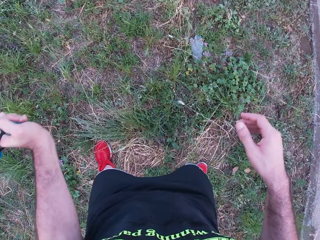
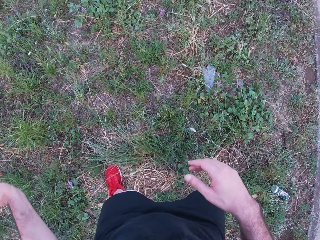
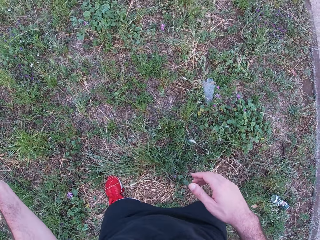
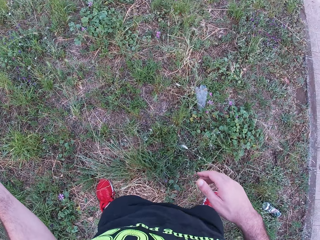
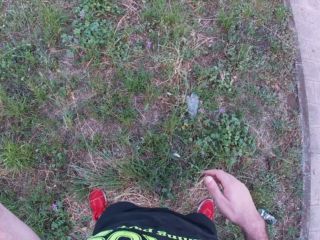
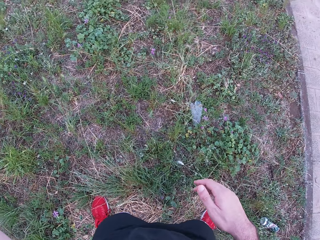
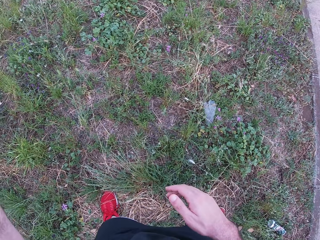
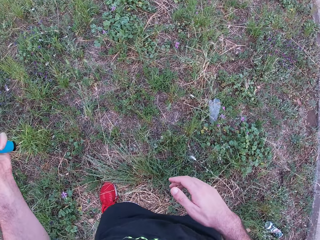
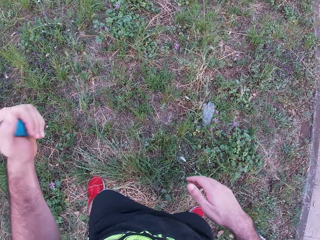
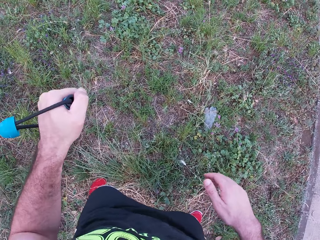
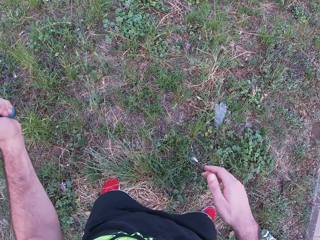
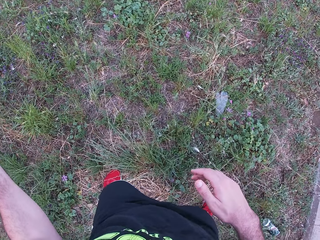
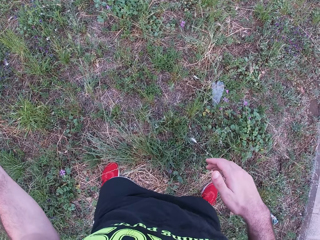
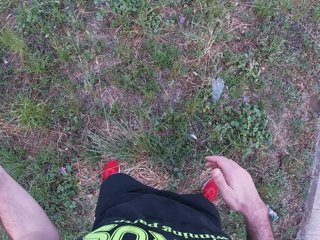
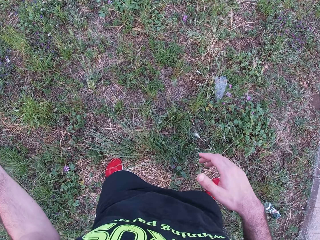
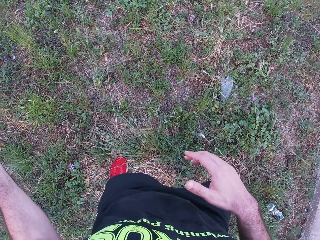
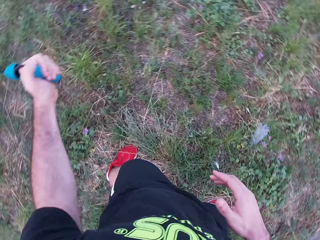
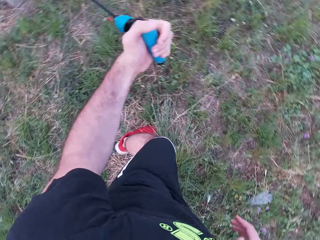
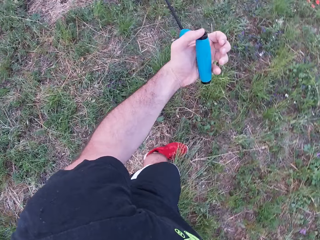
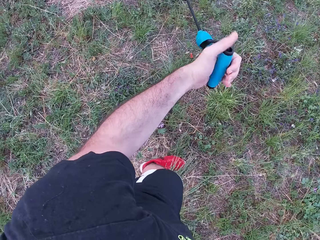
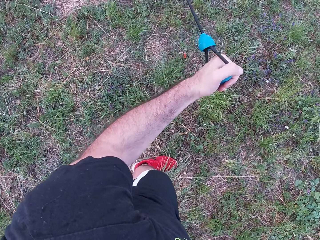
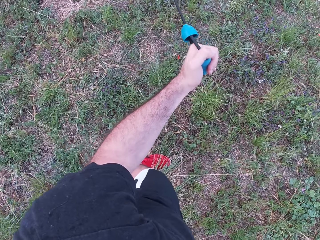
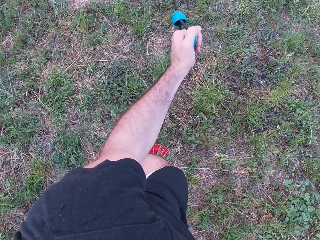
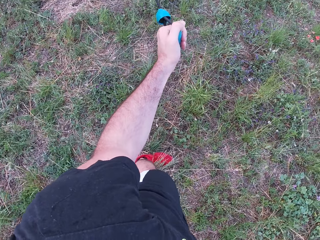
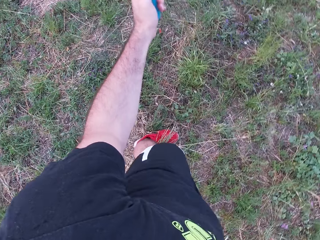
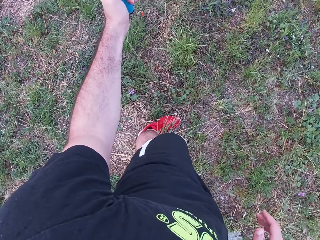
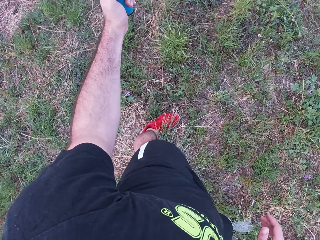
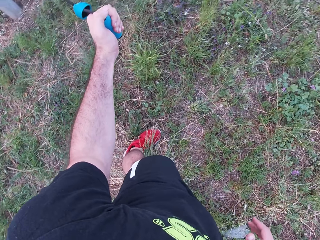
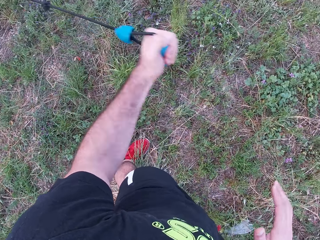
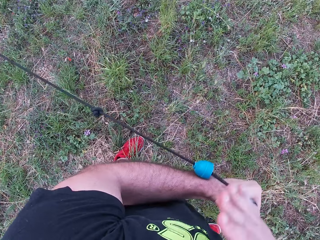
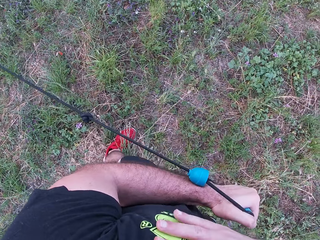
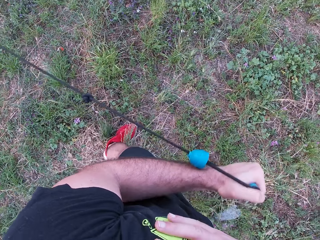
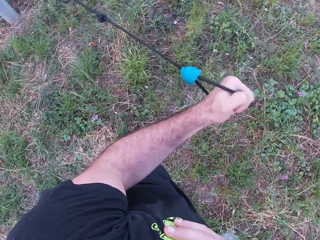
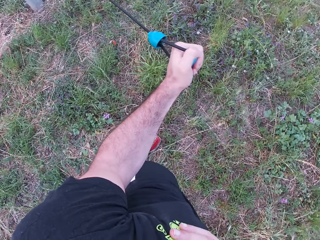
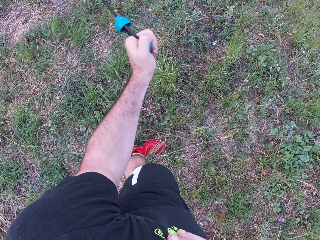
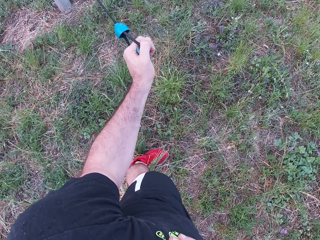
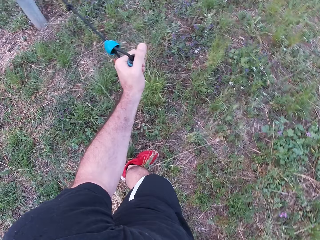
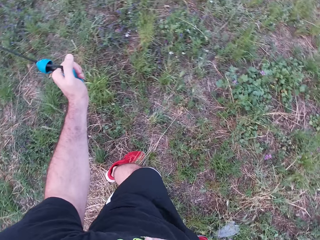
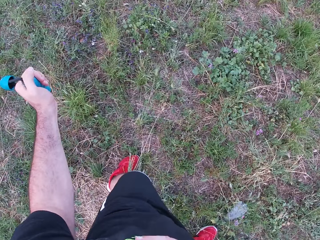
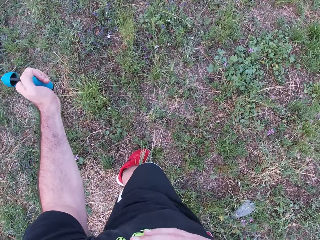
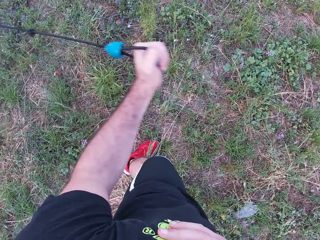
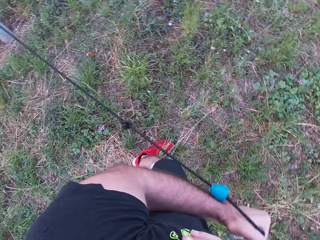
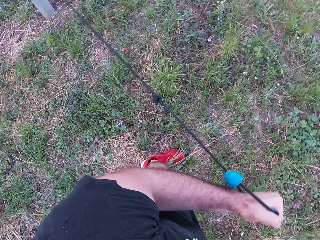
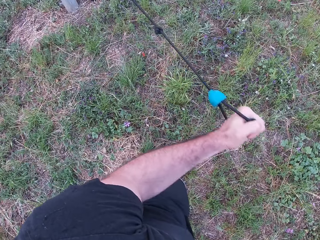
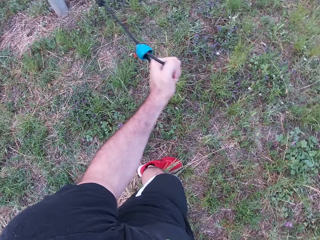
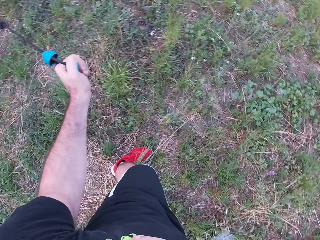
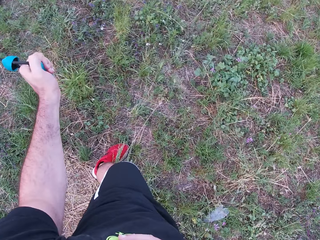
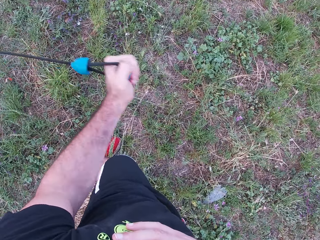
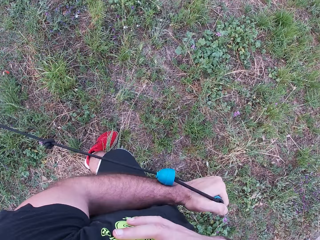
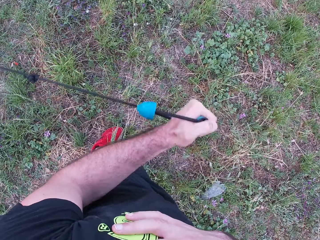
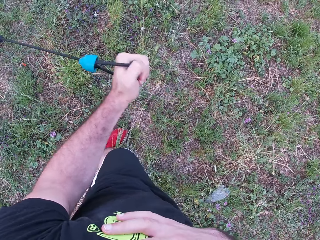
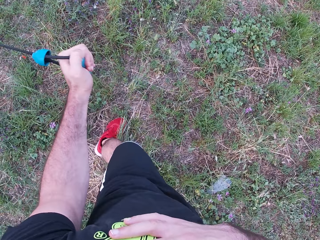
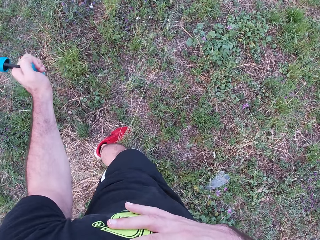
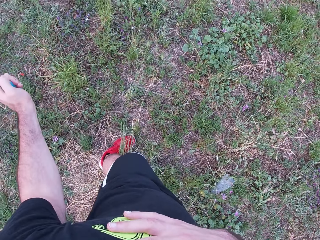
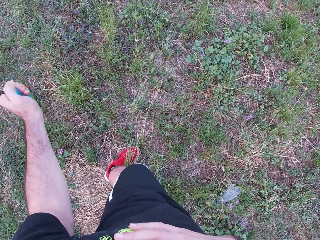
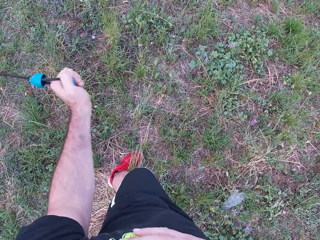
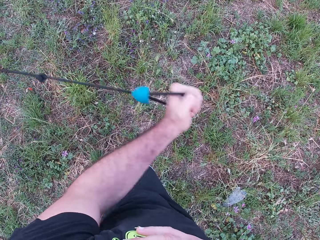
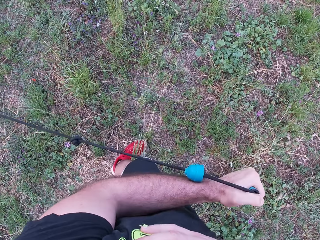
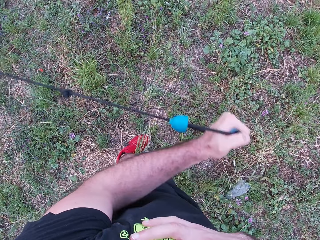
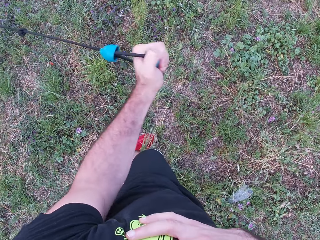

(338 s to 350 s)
The camera wearer moves the right hand. They pull the rope with the left hand. They pull the rope forwards.

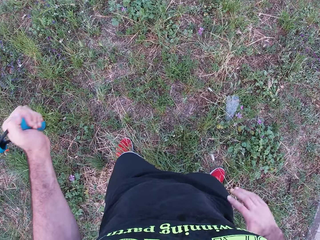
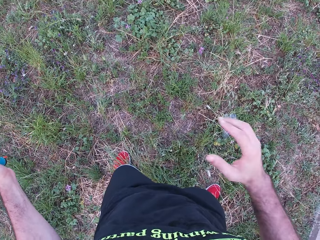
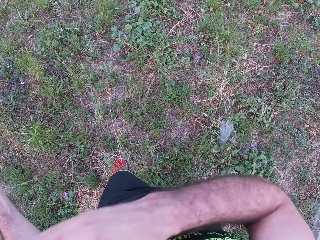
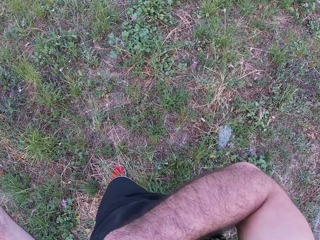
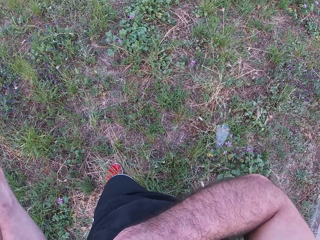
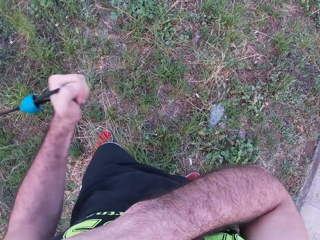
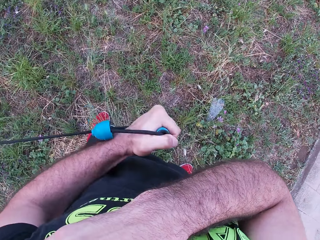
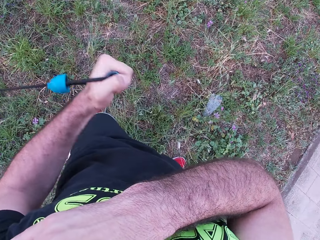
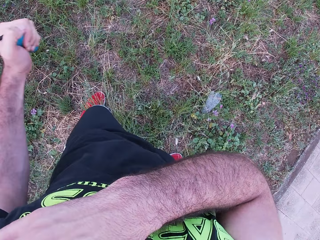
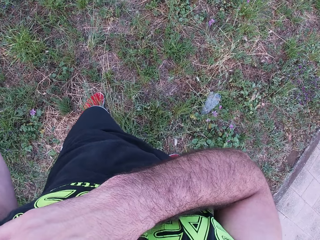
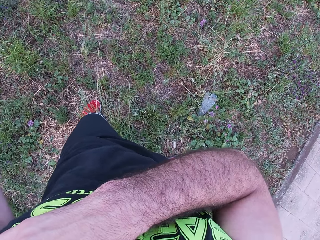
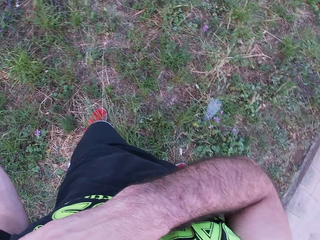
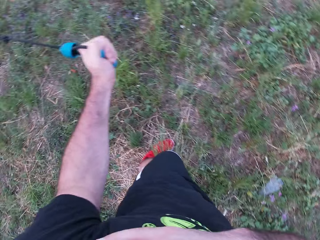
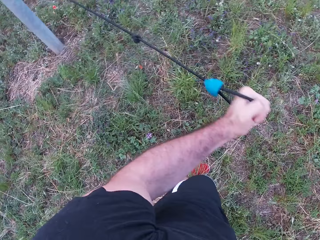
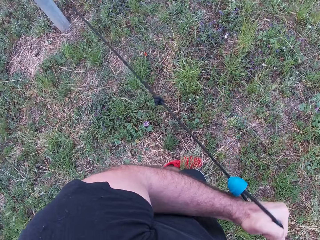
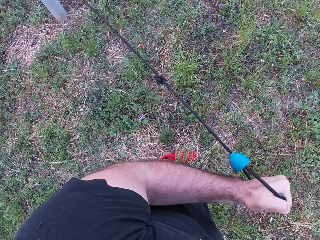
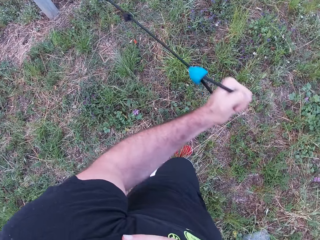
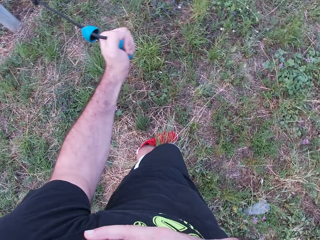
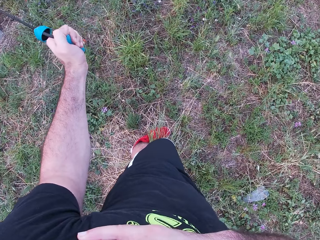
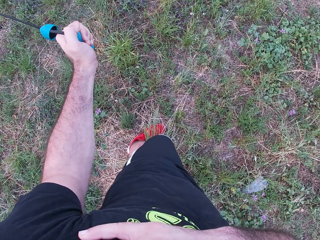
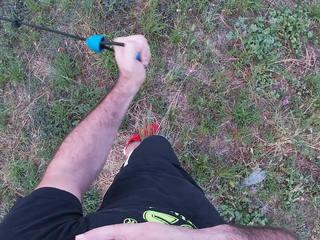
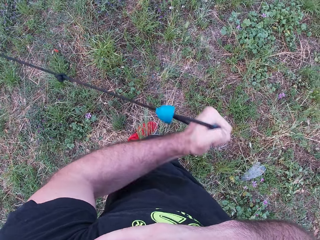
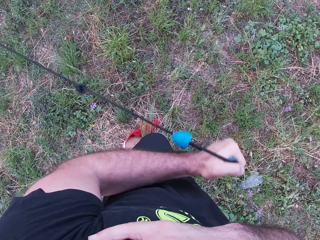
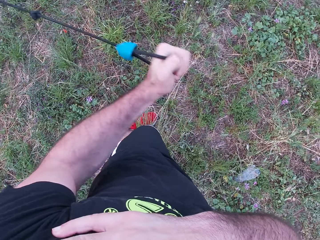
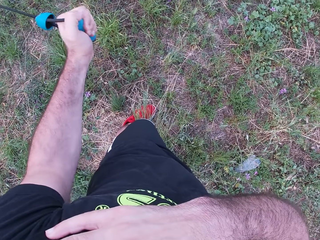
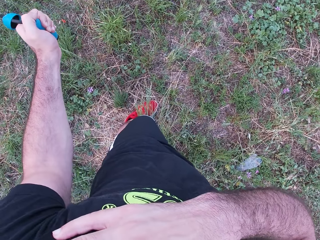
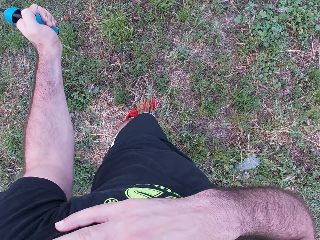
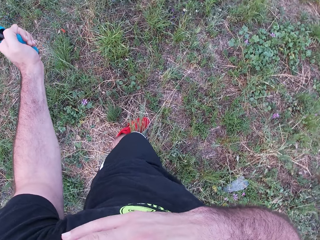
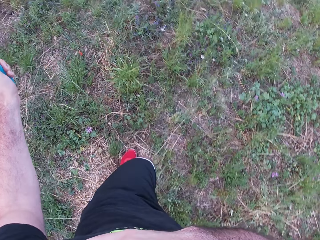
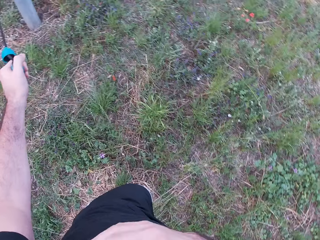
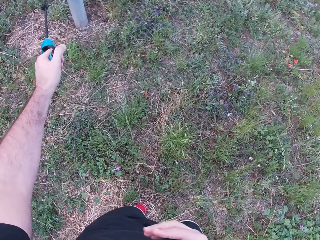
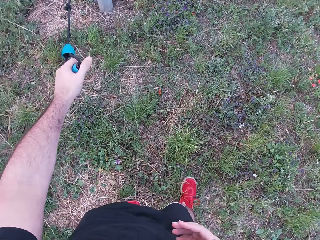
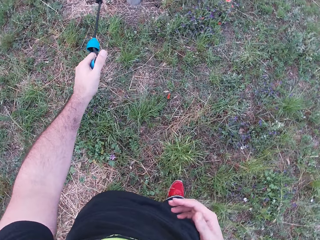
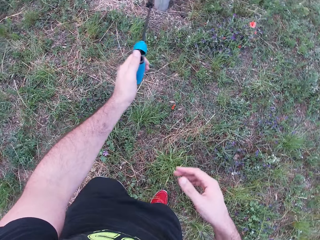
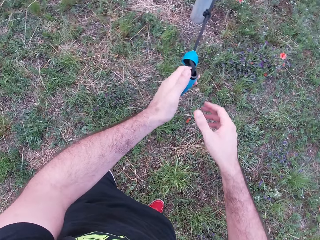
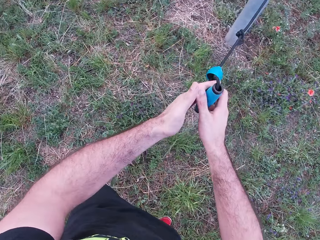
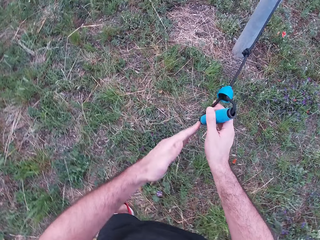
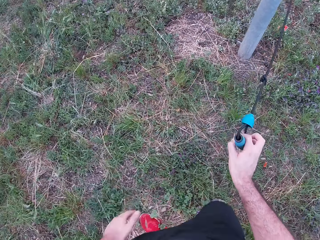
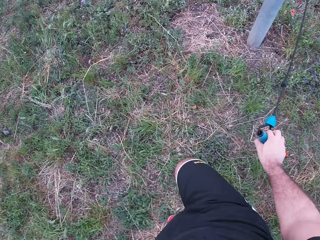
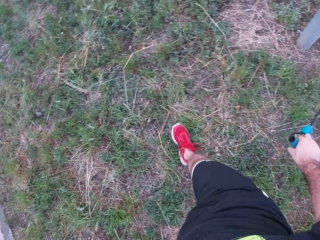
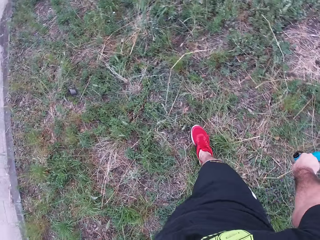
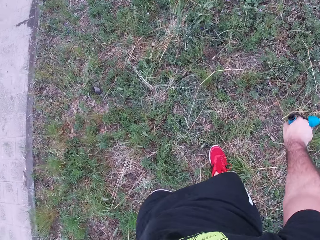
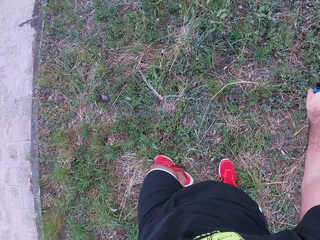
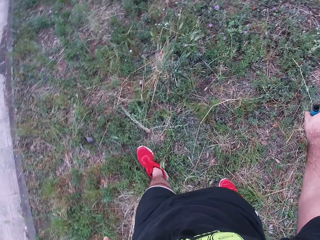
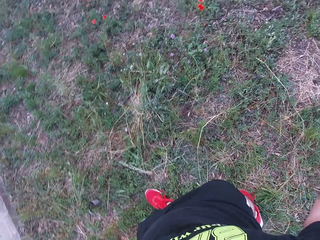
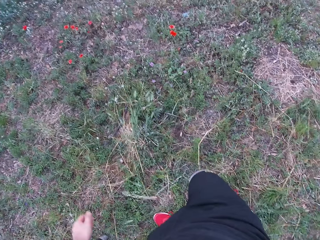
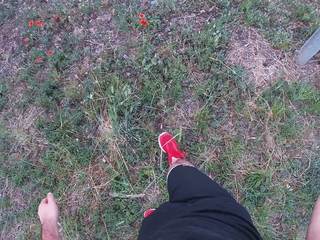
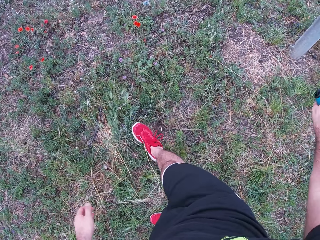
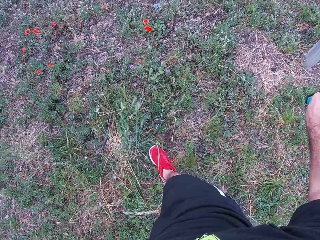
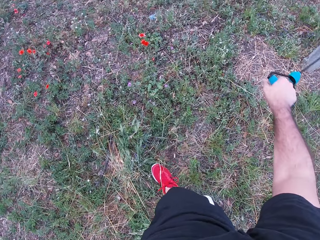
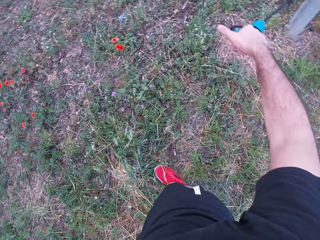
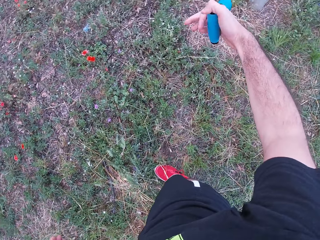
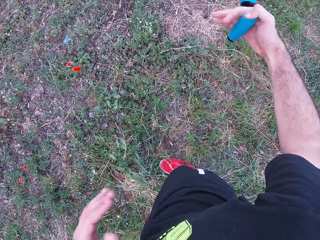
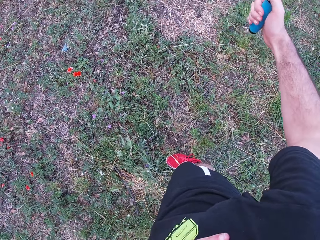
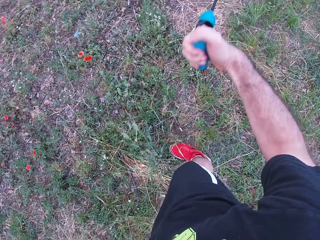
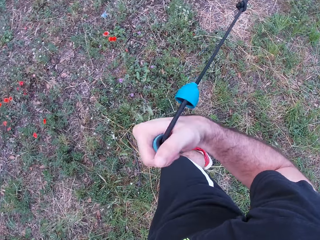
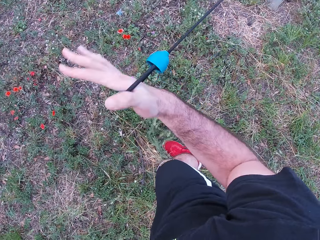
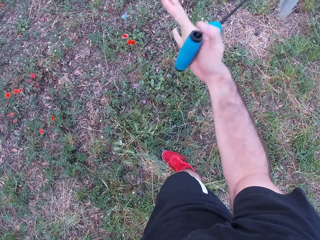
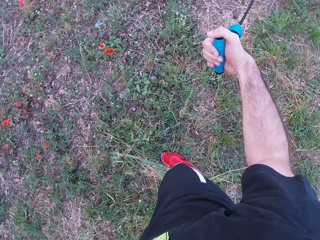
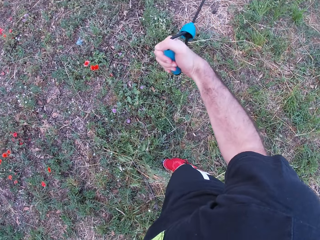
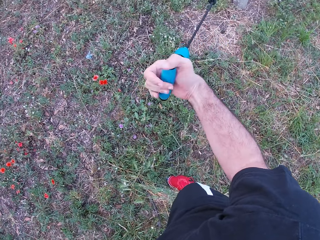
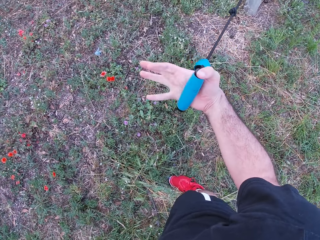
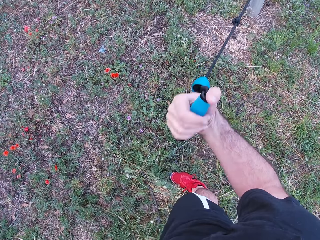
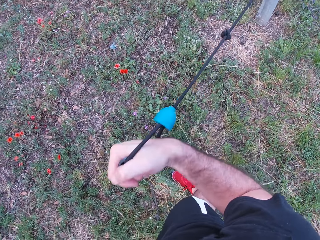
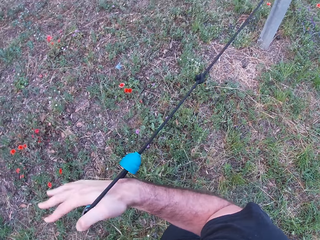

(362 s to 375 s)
The camera wearer lifts the right hand. They pull the rope with the left hand. They make a step. They transfer the rope to the right hand. They walk around. They pull the rope with the right hand.
